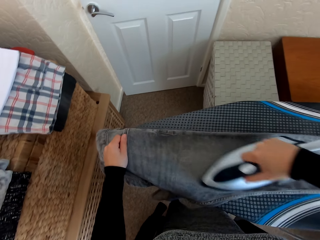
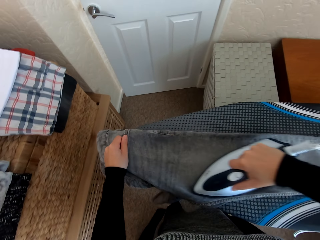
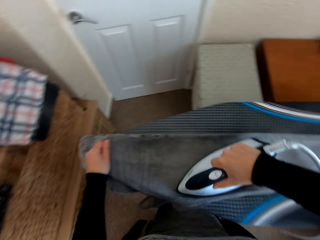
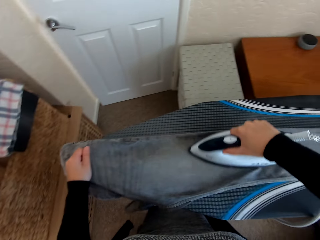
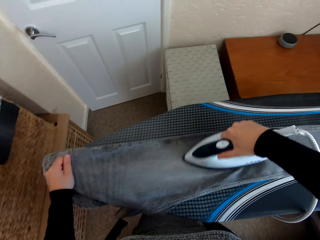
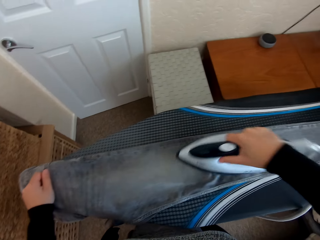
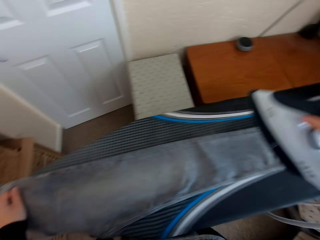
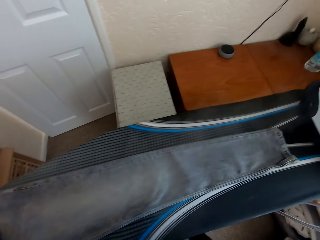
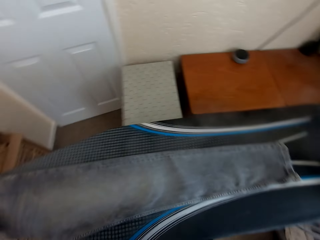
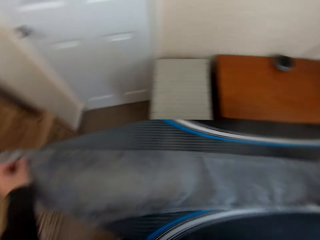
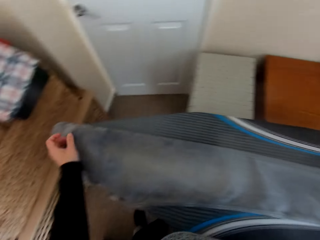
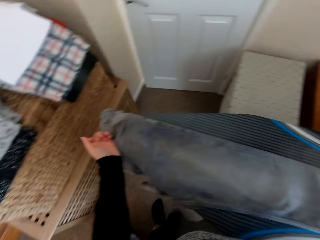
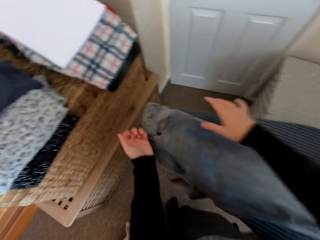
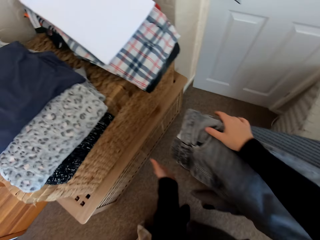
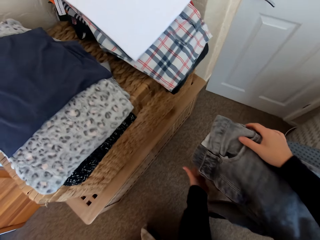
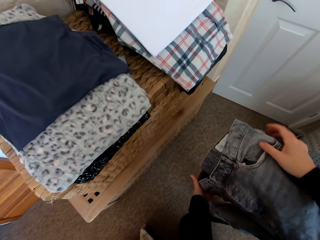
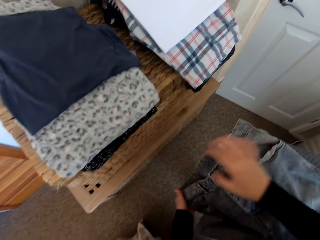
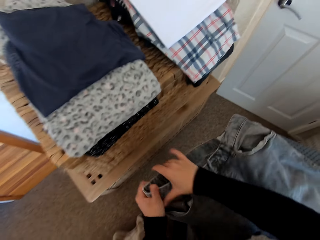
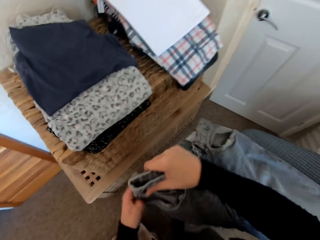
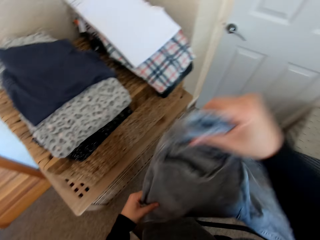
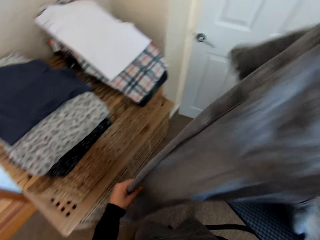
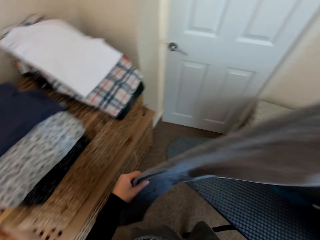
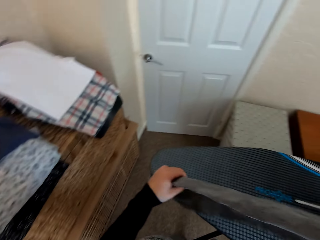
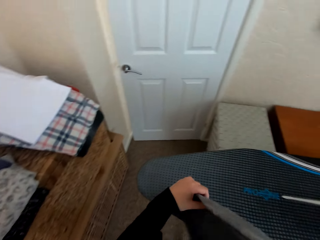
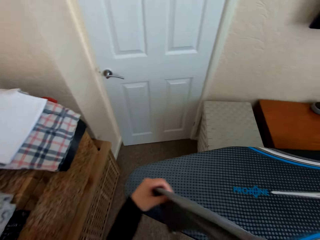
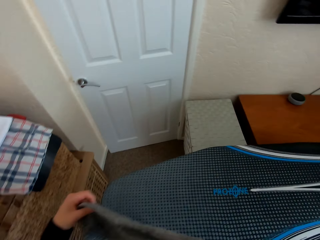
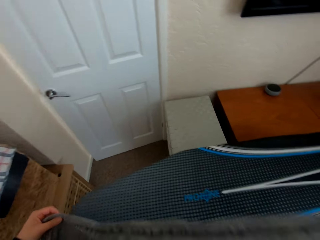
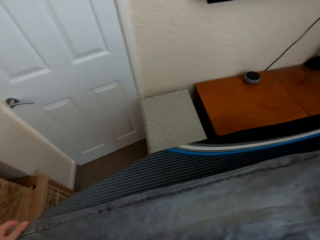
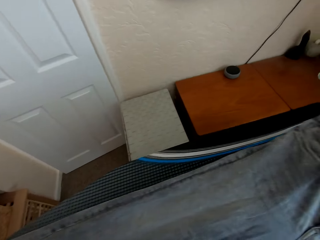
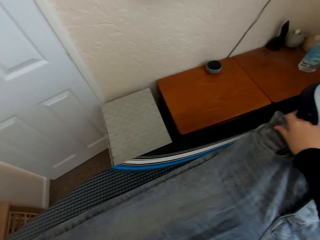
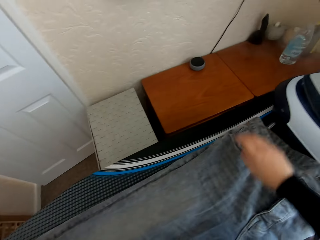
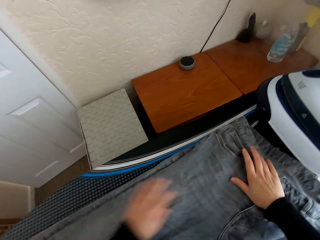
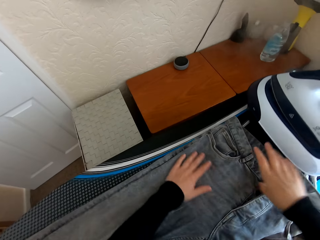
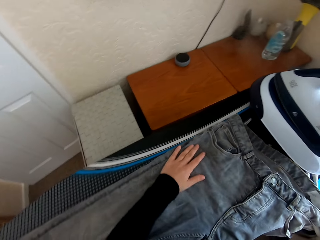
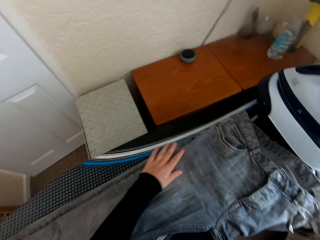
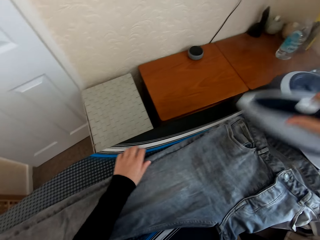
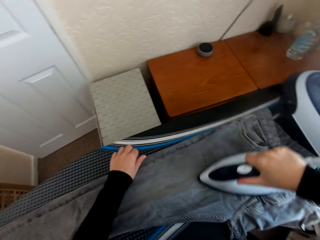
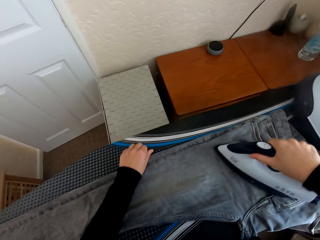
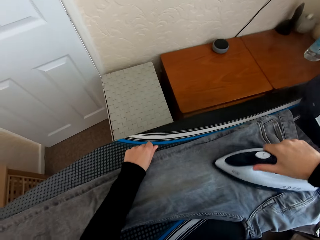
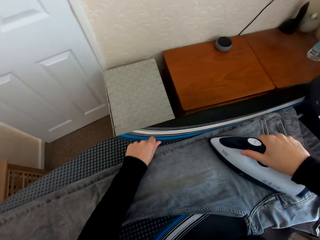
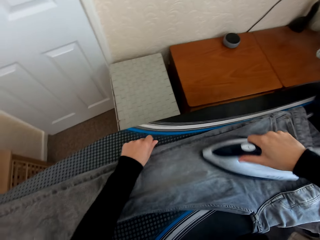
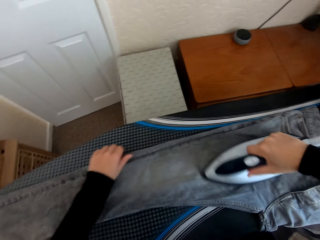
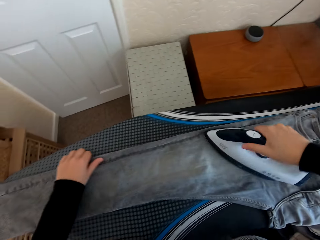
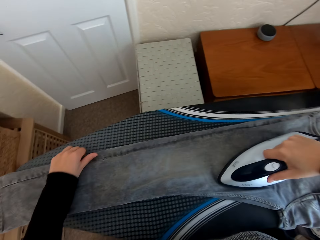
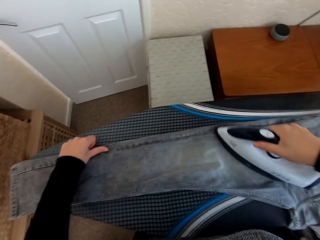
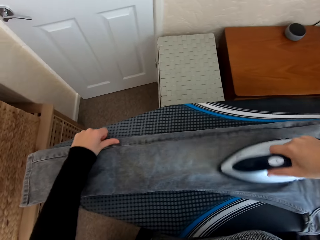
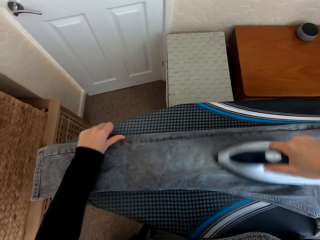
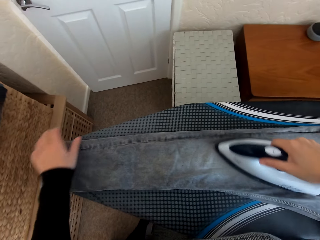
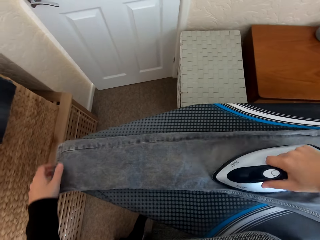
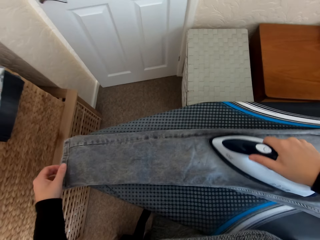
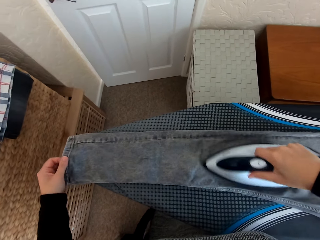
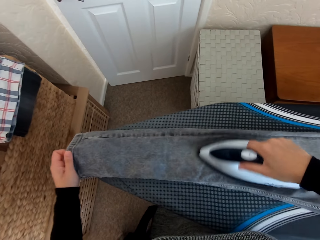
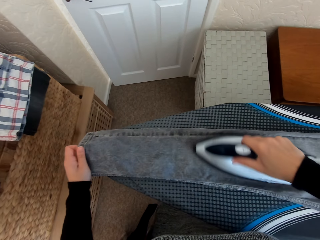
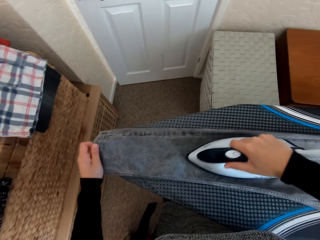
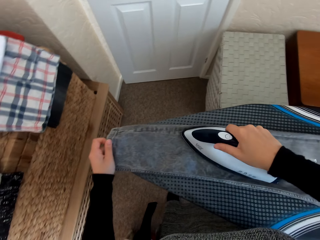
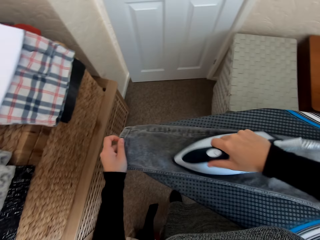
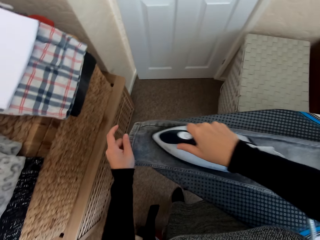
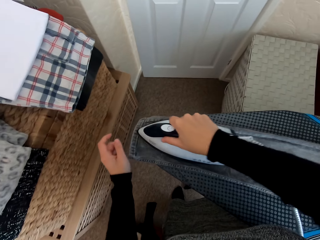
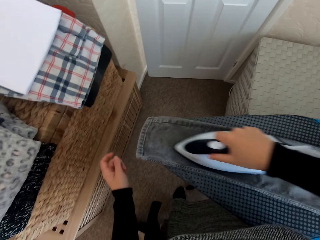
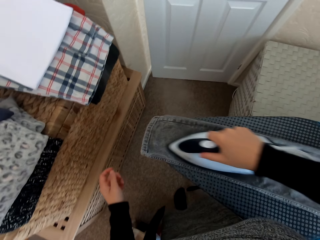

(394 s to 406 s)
The camera wearer places the iron box on the Brabantia iron board. They adjust the cloth. They turn the trouser on the Brabantia iron board. They spread the trouser on the Brabantia iron board. They pick the iron box from the iron board hanger. They iron the trouser on the Brabantia iron board with the iron box.

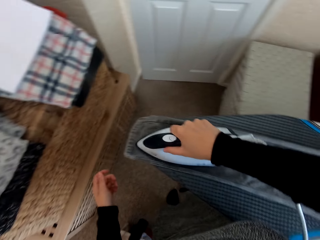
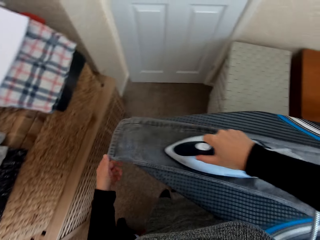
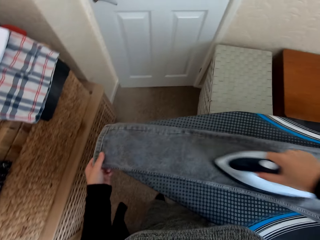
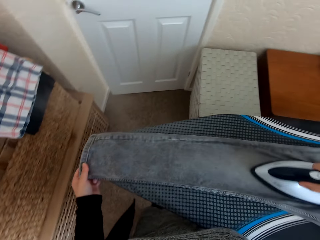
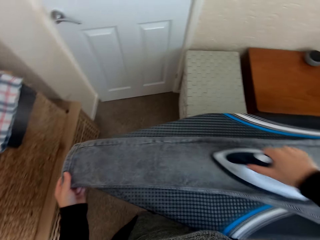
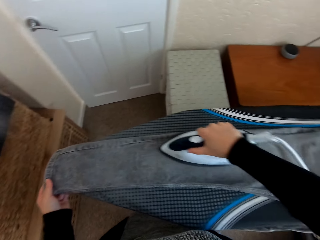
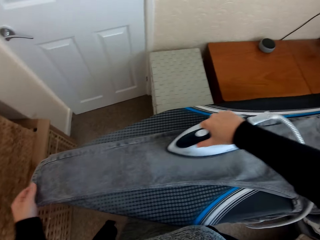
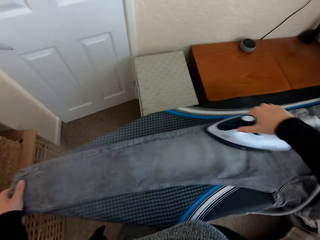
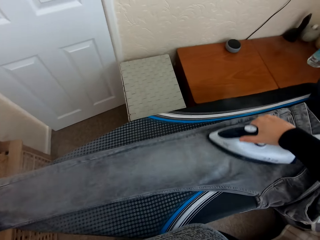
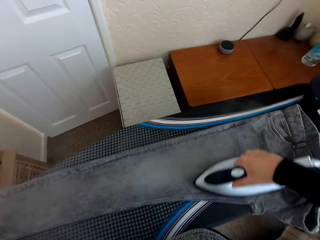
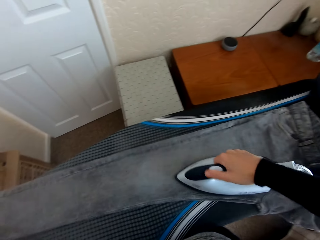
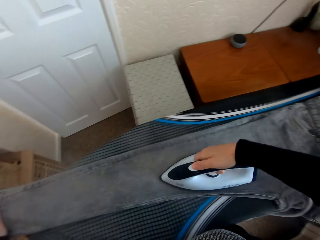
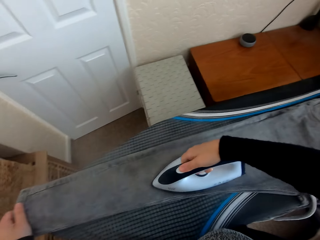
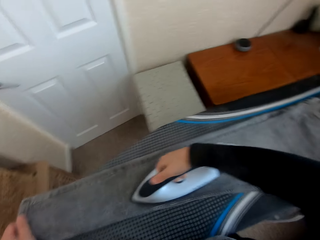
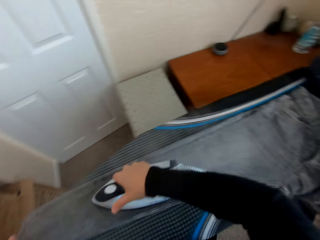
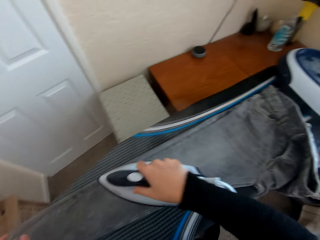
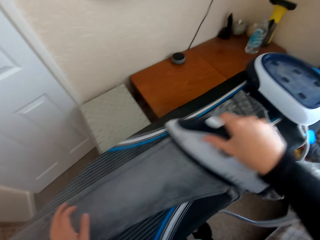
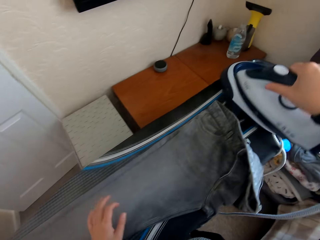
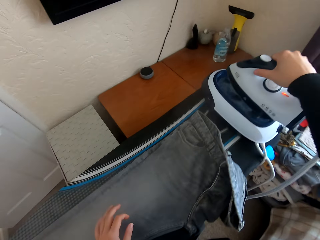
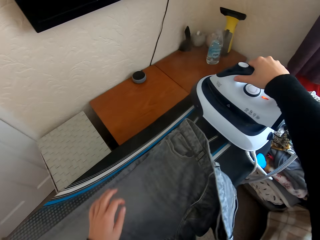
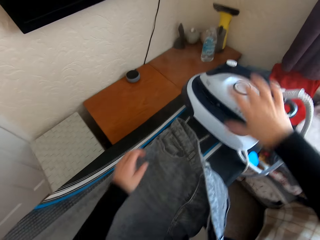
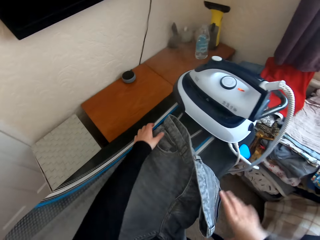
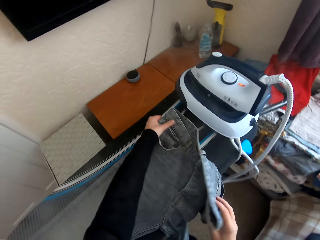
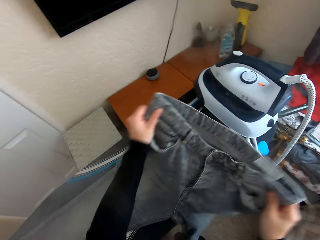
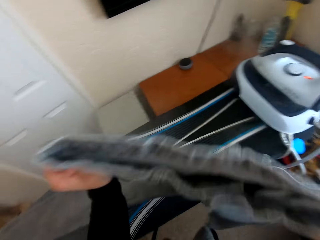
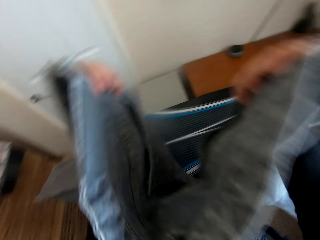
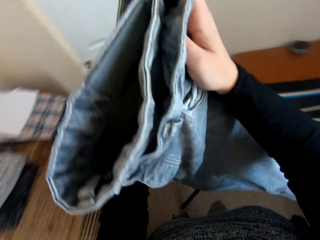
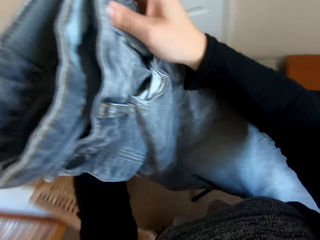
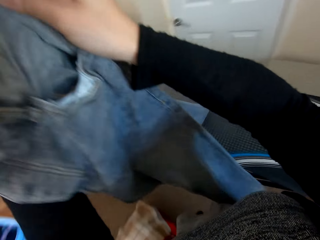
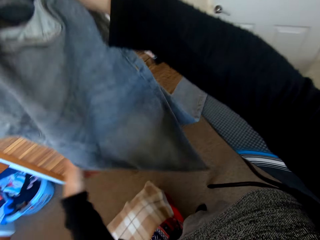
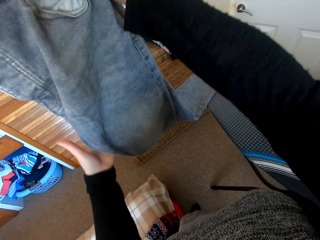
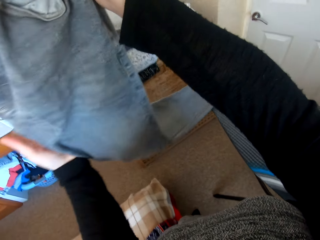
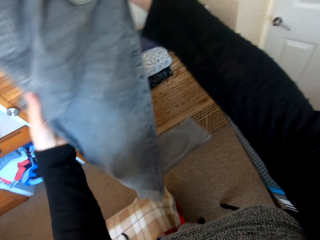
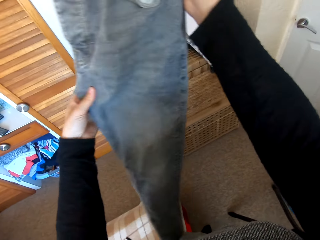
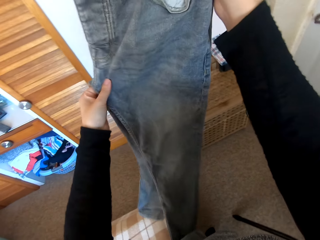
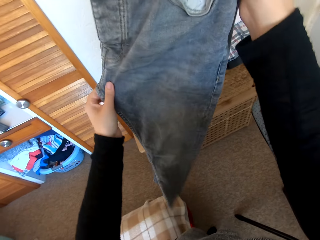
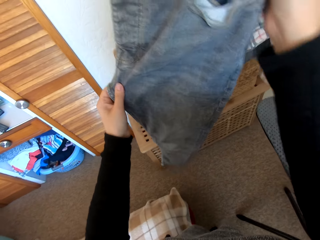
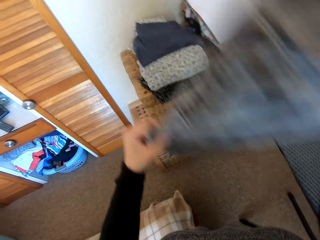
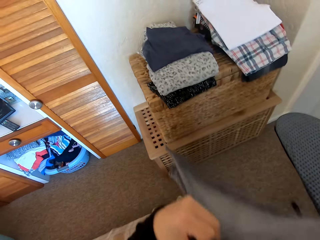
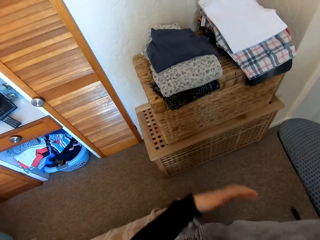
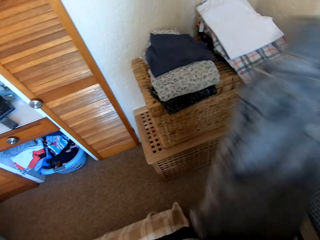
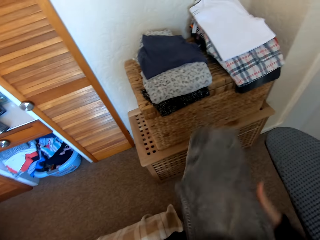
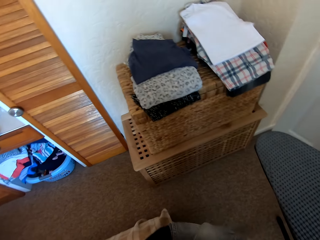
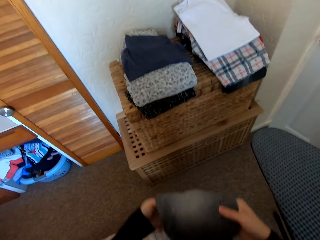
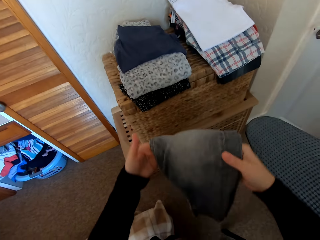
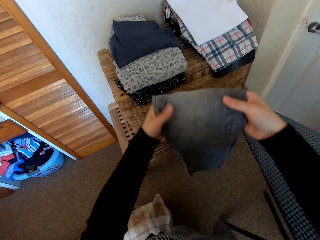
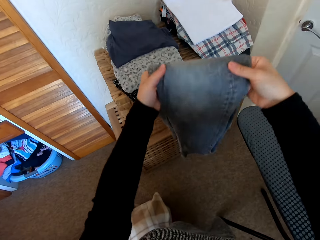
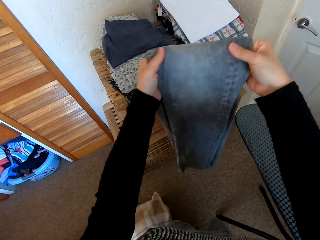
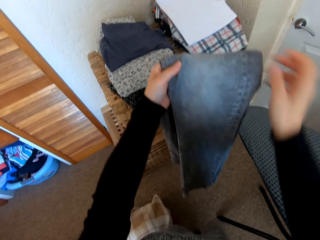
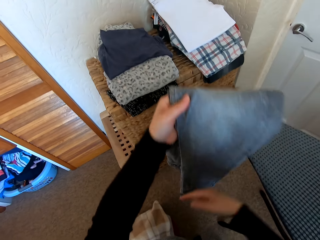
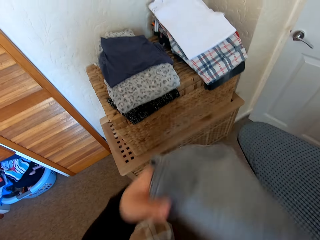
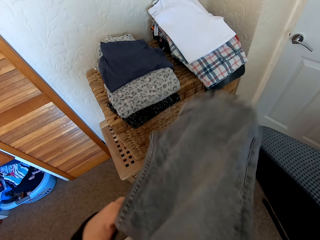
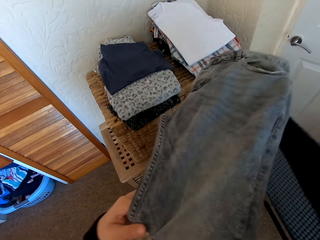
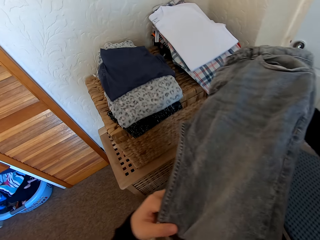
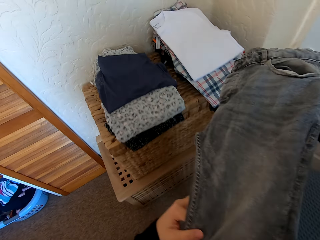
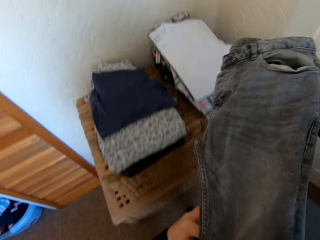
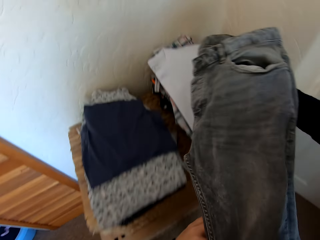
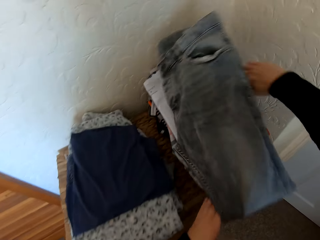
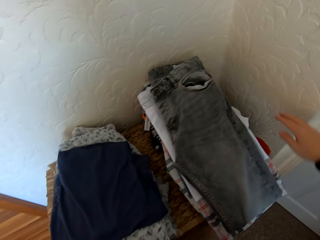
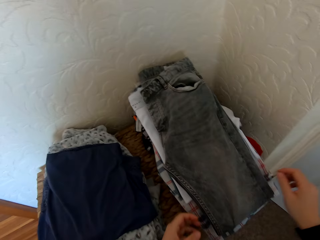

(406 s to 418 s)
The camera wearer puts the iron box on the iron board hanger. They fold the trouser.
